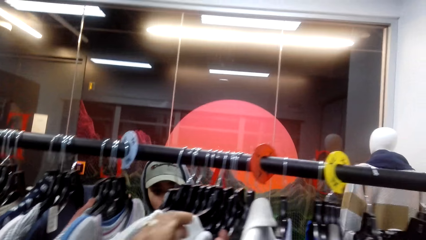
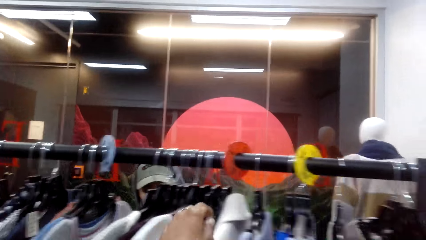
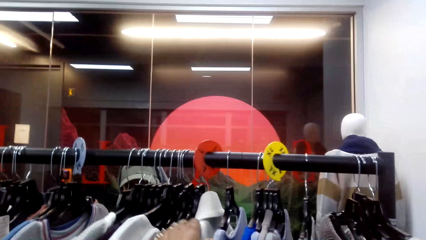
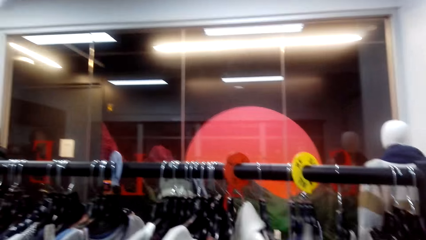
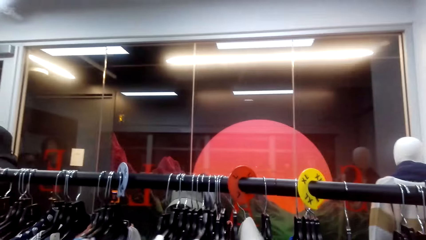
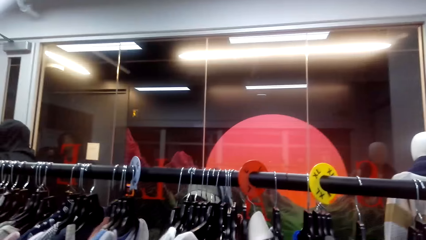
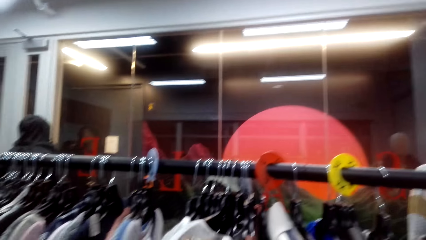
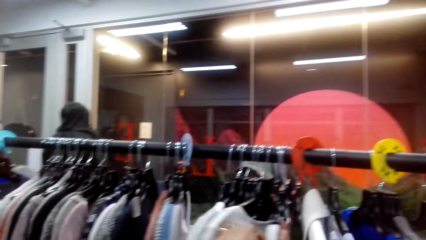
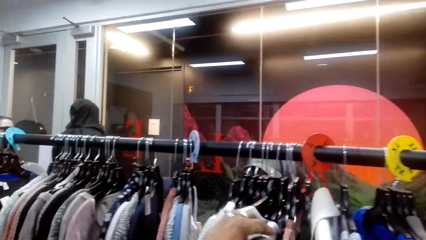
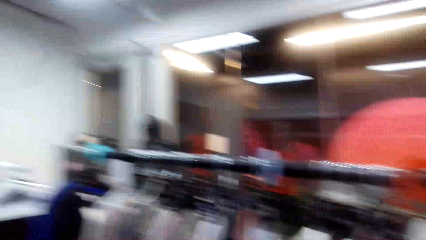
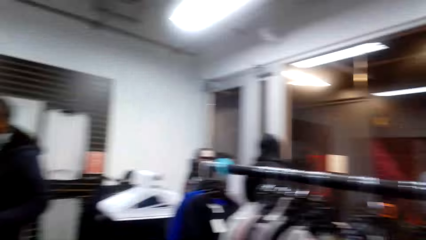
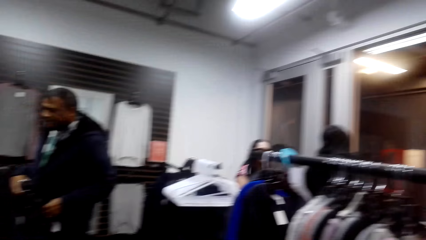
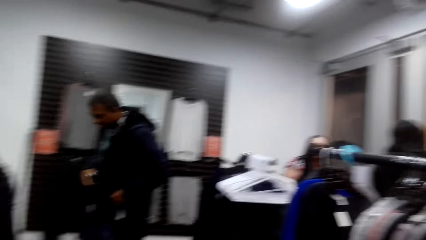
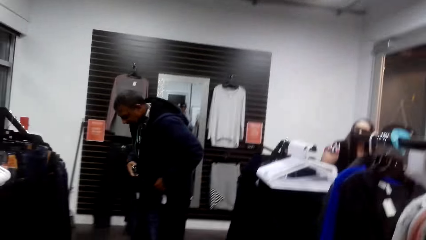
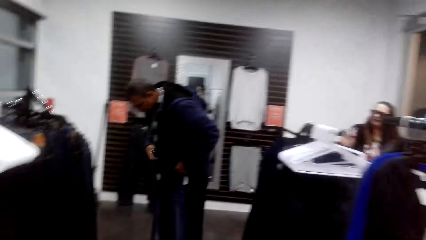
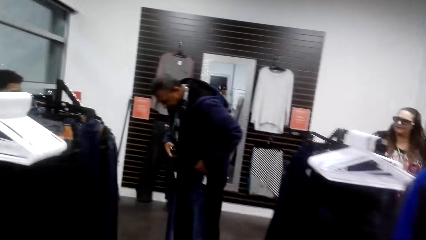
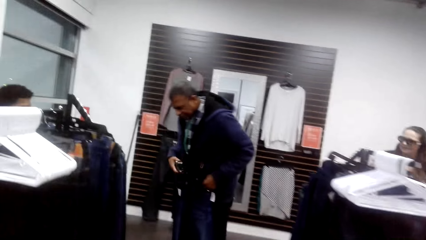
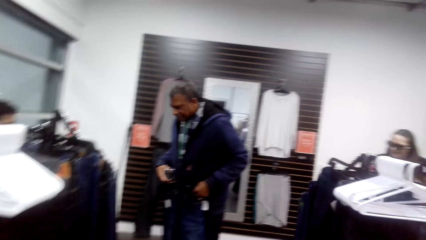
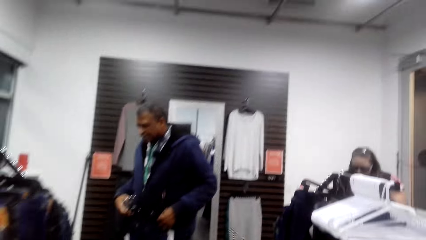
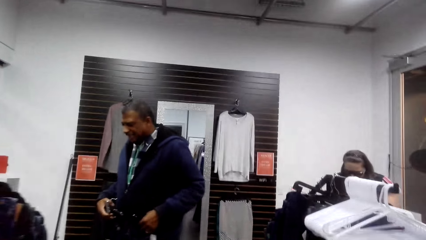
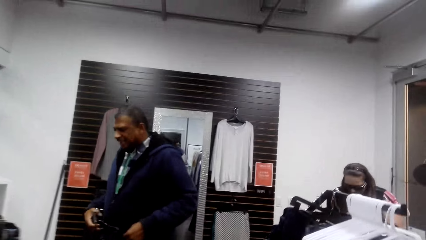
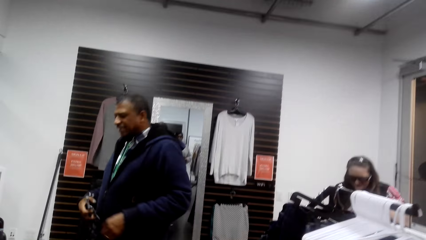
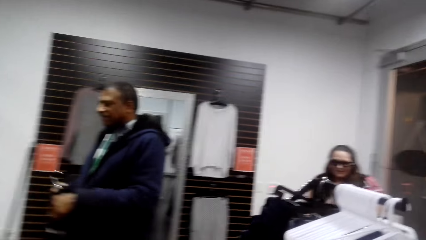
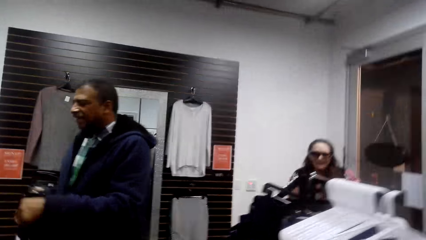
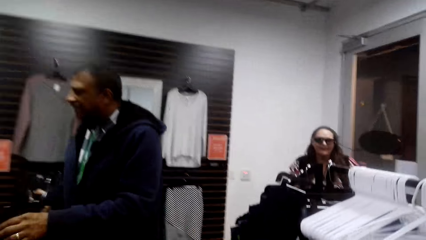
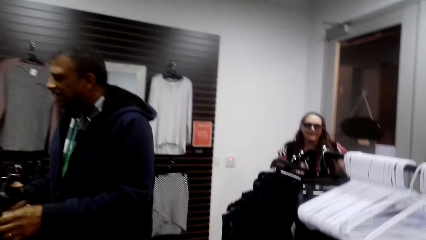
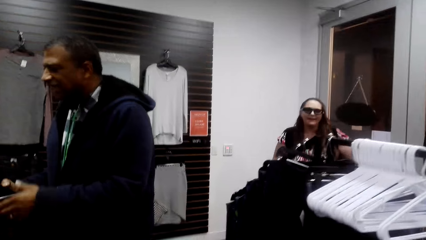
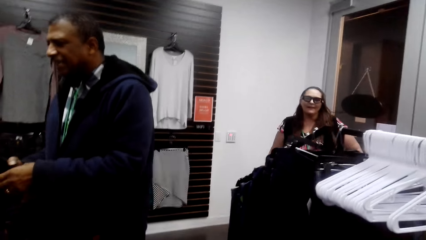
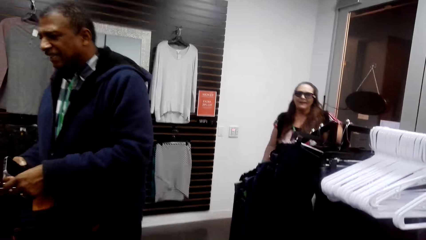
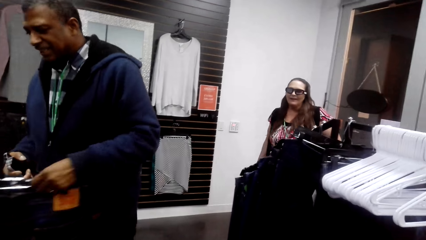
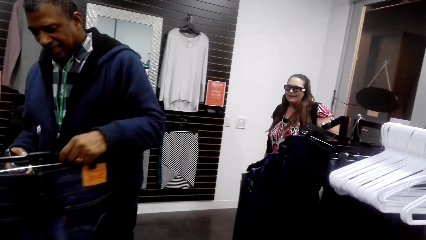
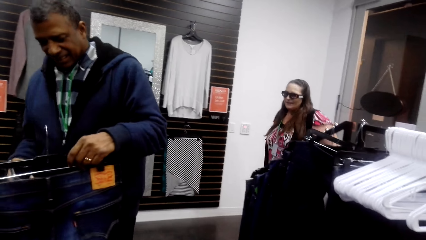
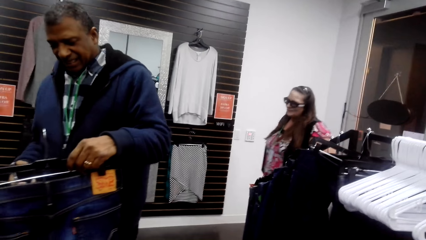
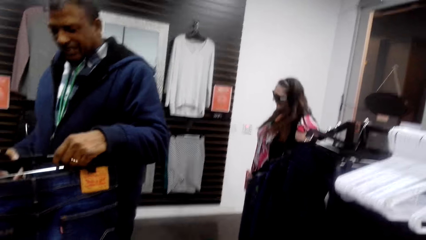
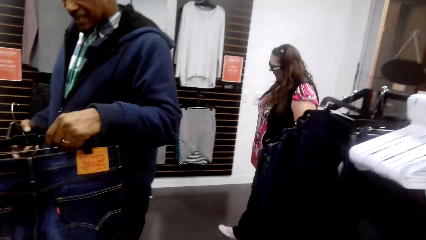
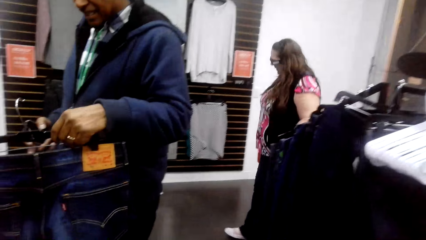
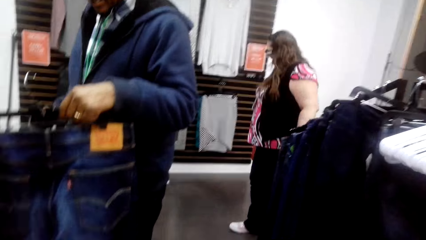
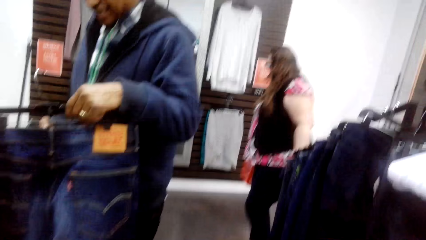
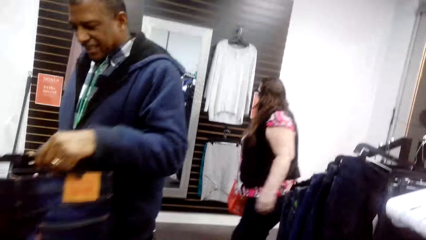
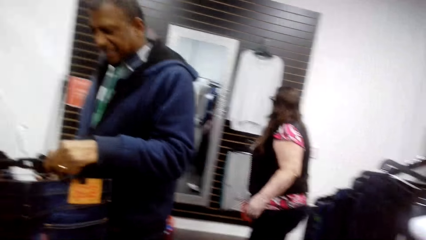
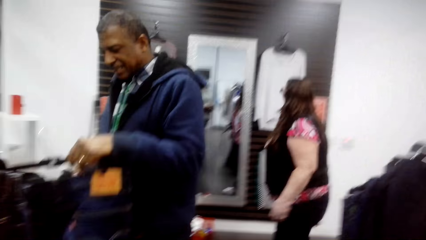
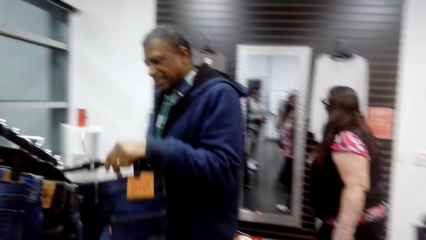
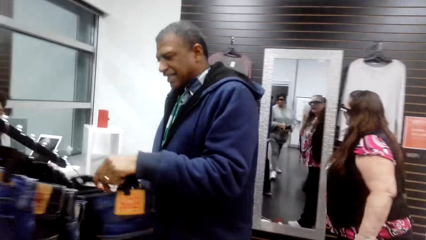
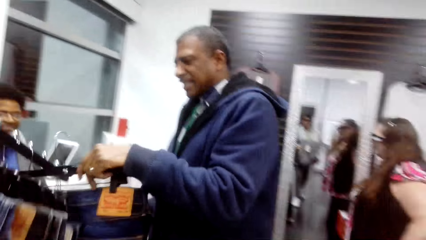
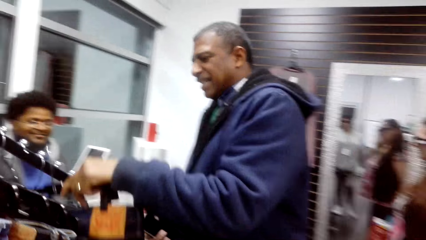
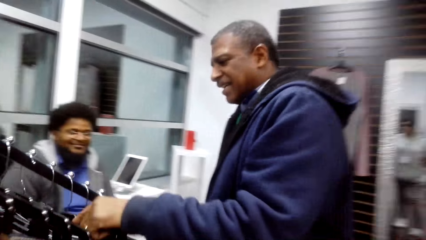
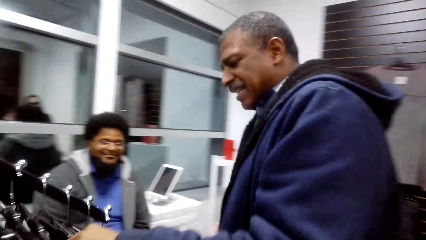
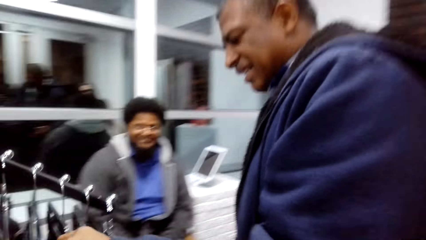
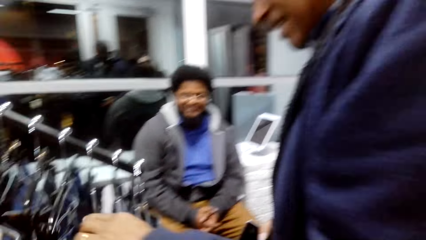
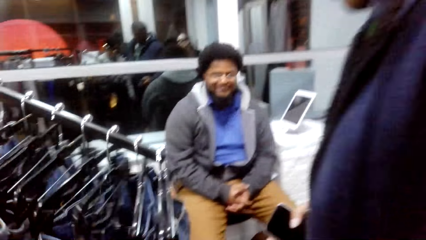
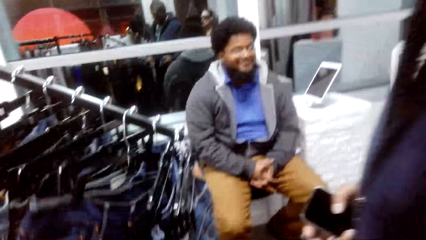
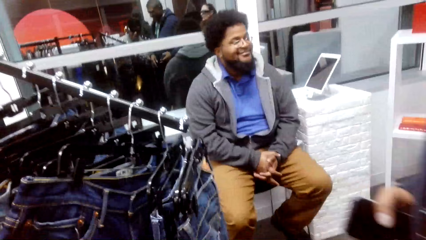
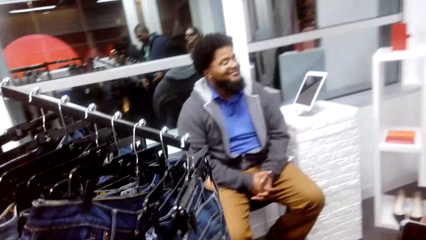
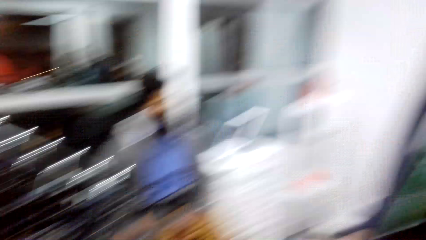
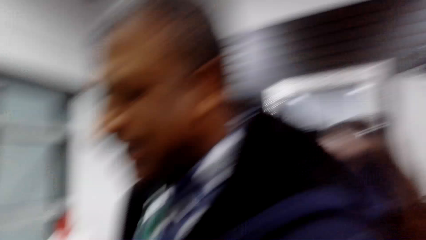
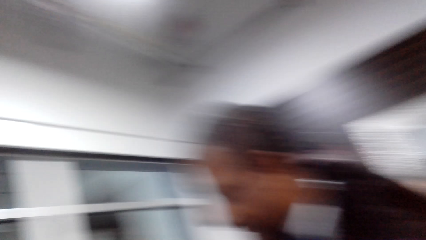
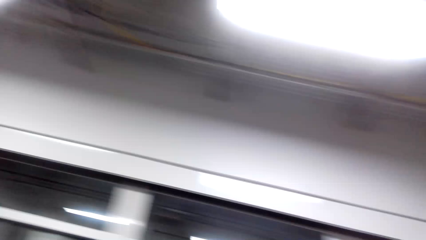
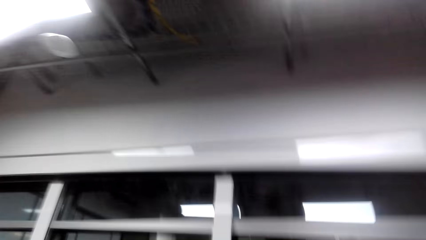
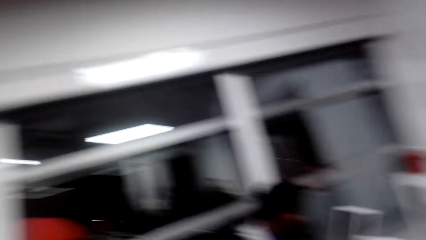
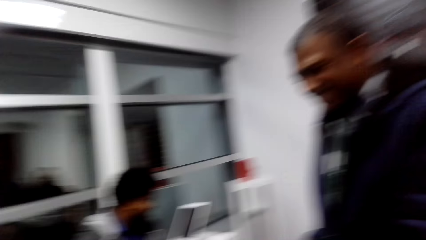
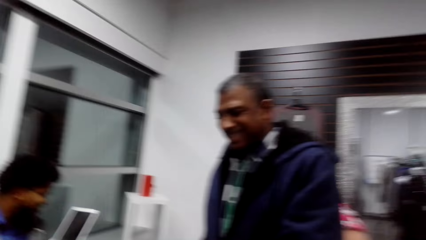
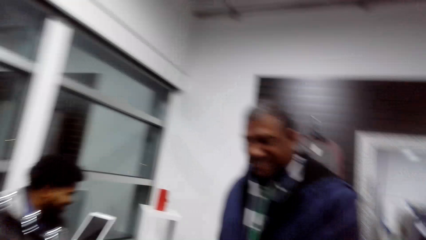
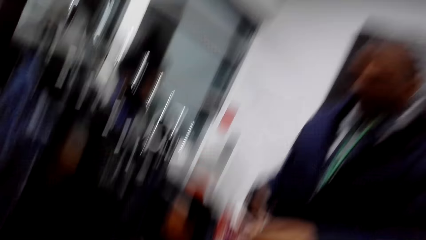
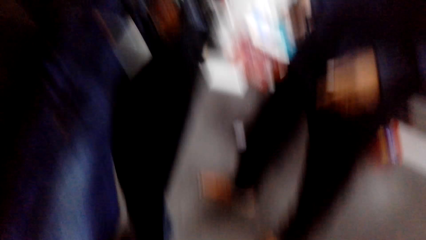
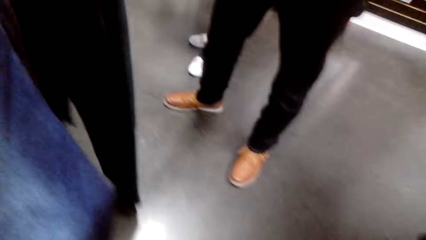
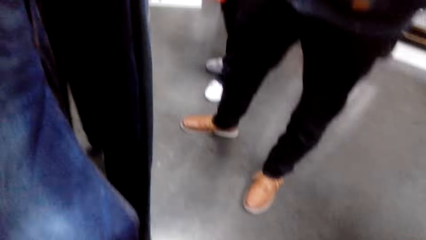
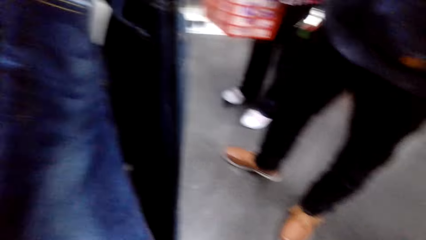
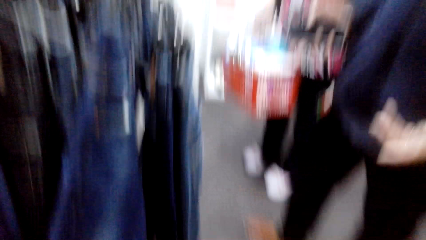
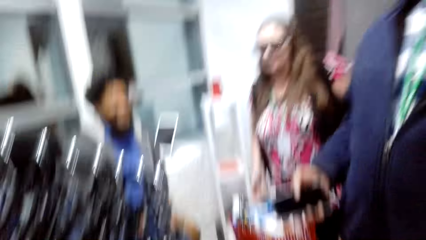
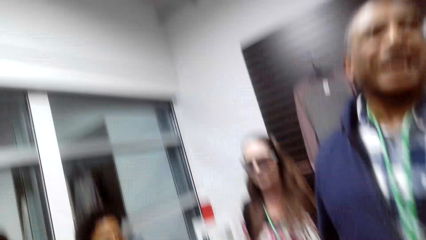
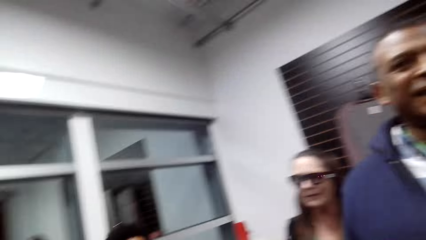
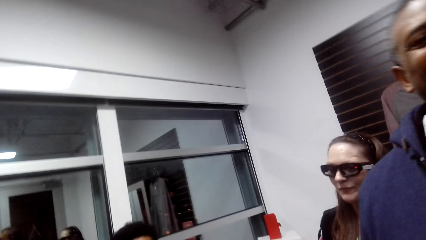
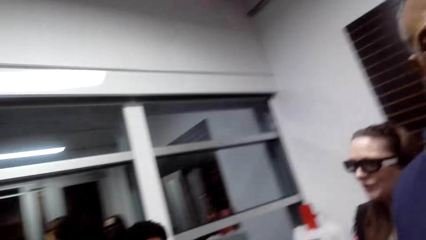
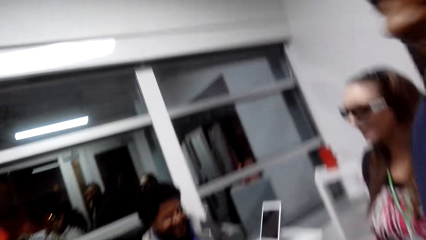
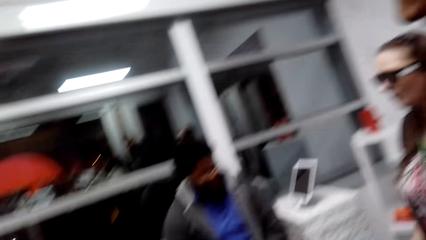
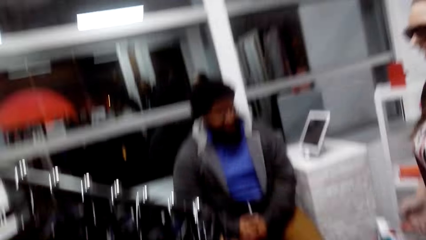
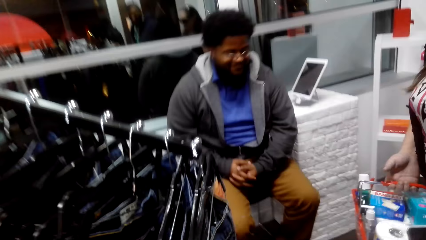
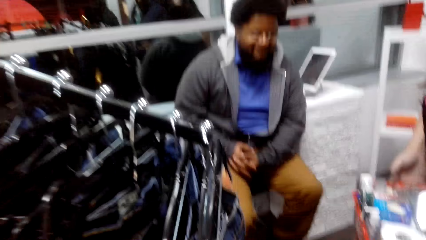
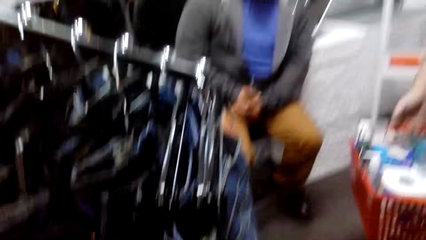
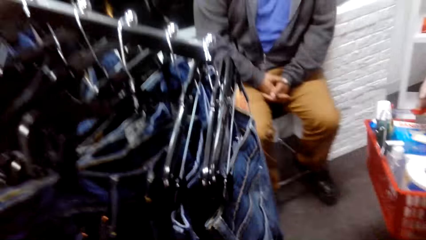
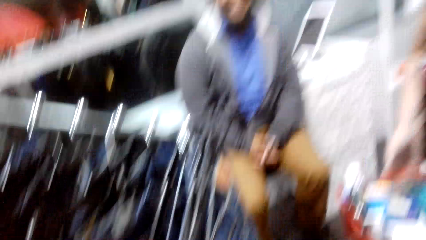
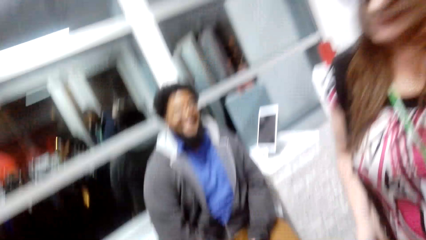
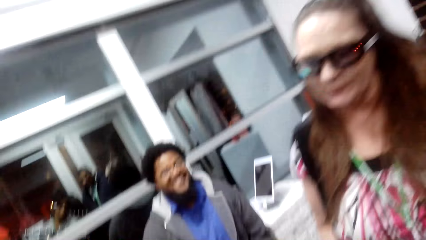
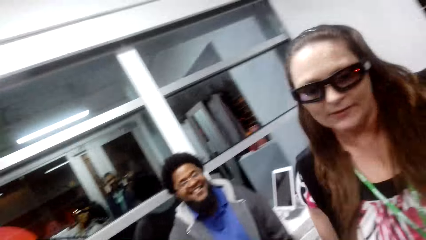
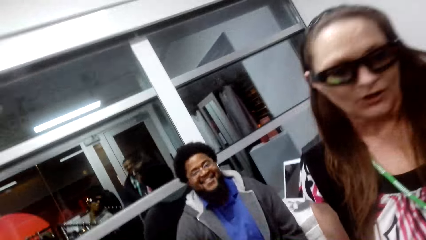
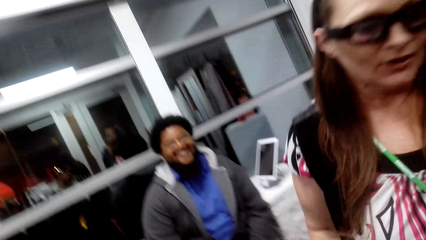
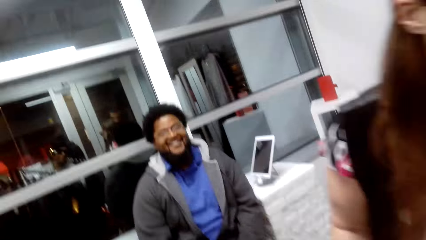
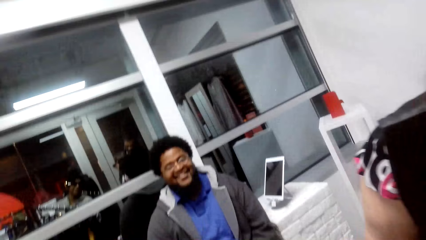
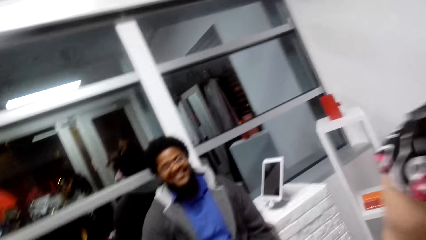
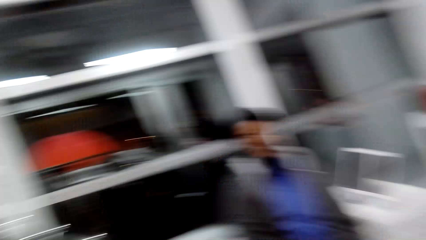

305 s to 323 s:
A person moves his body. The camera wearer looks at a man checking a trouser. They walk around. The person holds the jeans and hangs the jeans on the hanger stand. The camera wearer talks to the person. Another person walks away.
